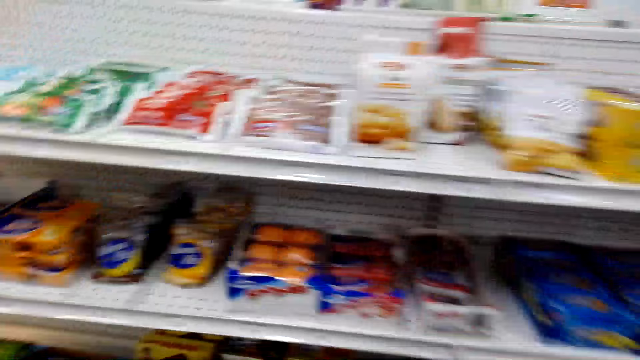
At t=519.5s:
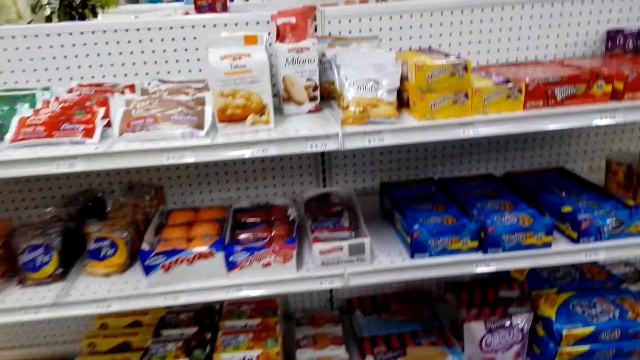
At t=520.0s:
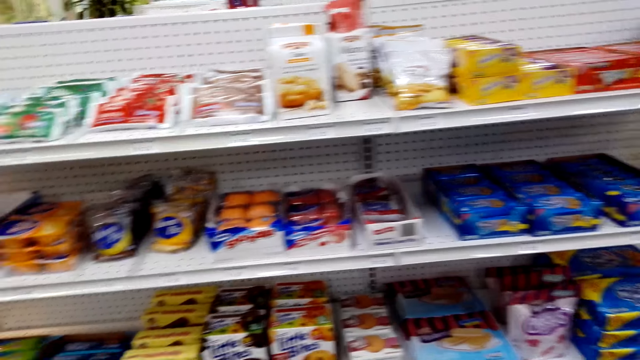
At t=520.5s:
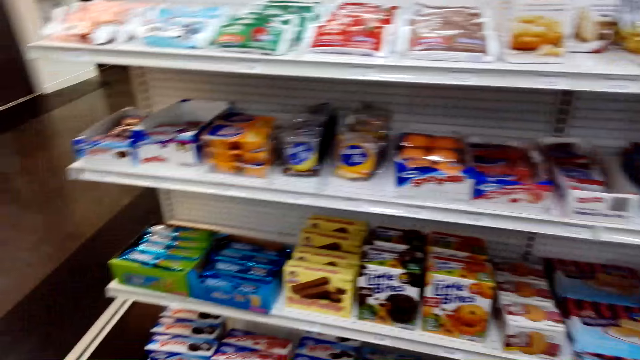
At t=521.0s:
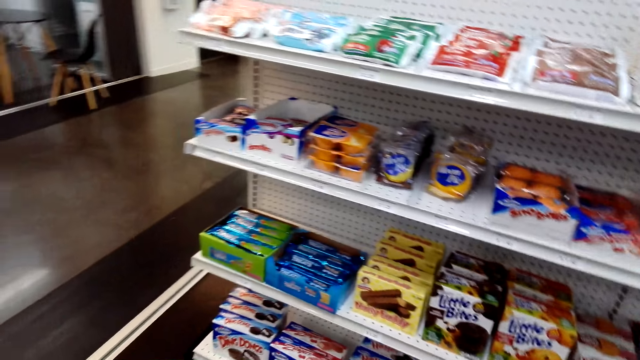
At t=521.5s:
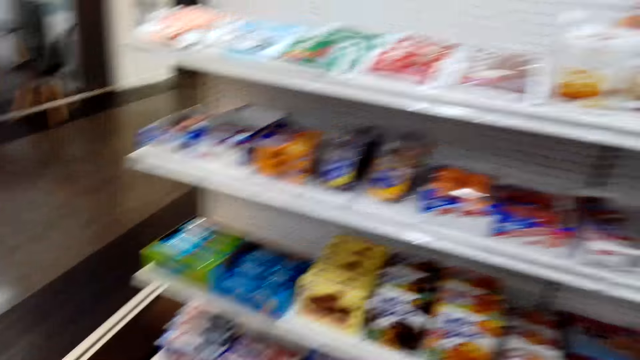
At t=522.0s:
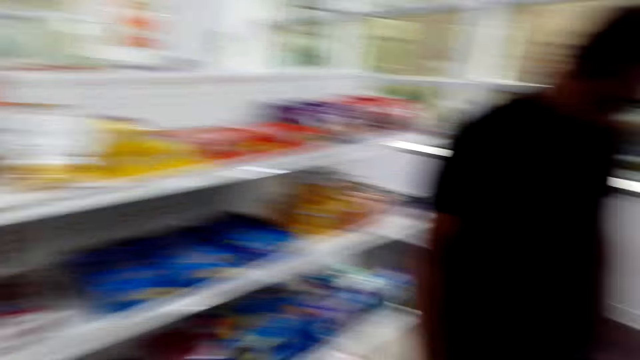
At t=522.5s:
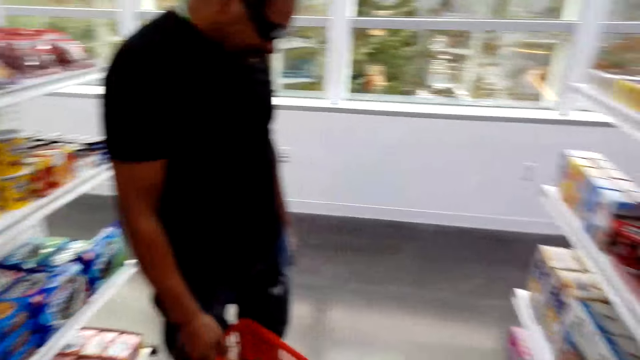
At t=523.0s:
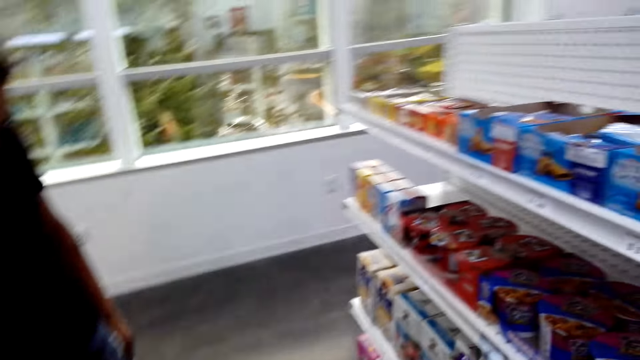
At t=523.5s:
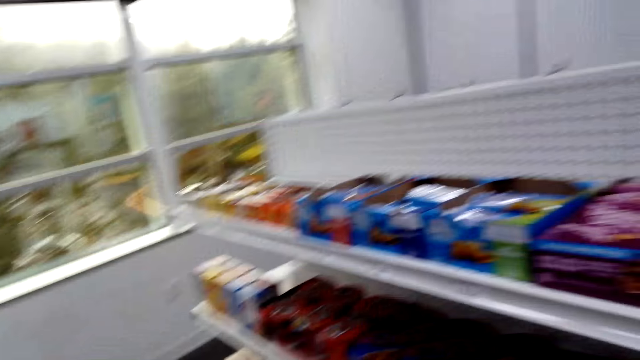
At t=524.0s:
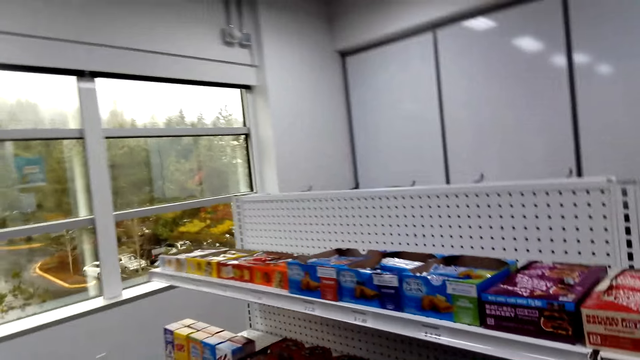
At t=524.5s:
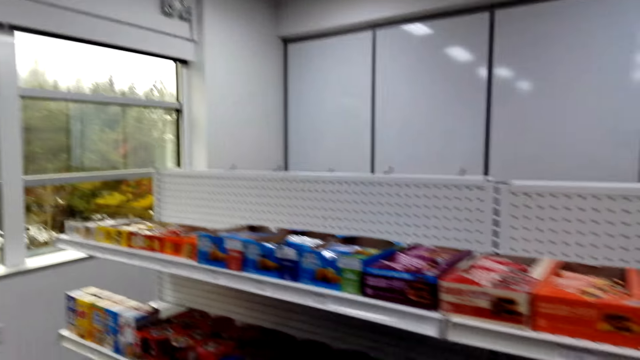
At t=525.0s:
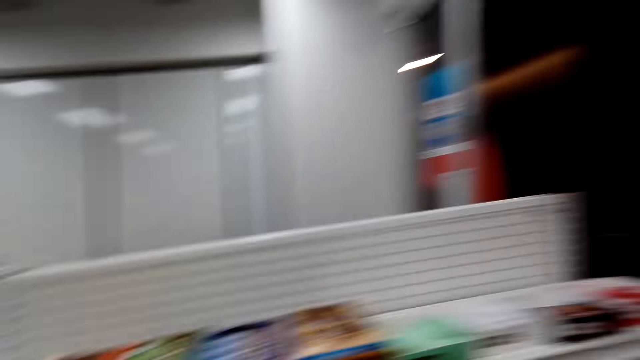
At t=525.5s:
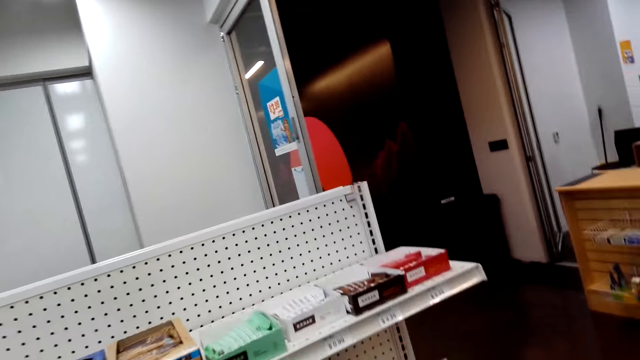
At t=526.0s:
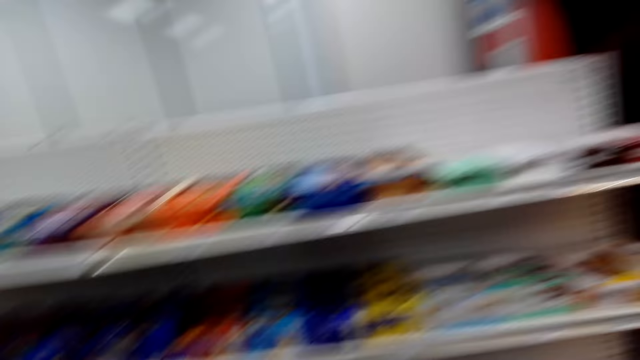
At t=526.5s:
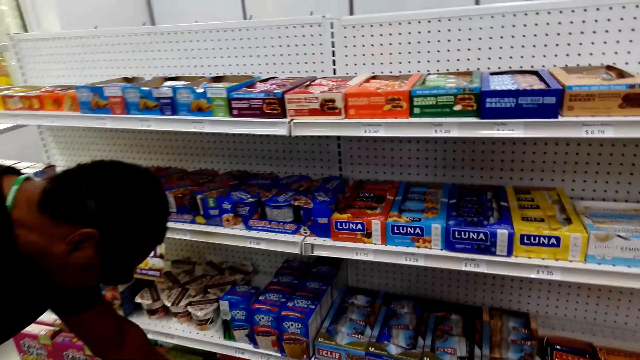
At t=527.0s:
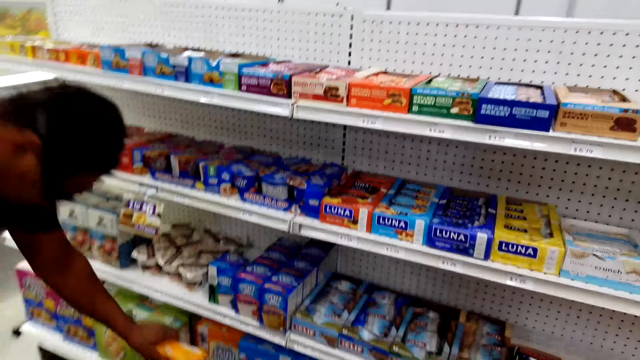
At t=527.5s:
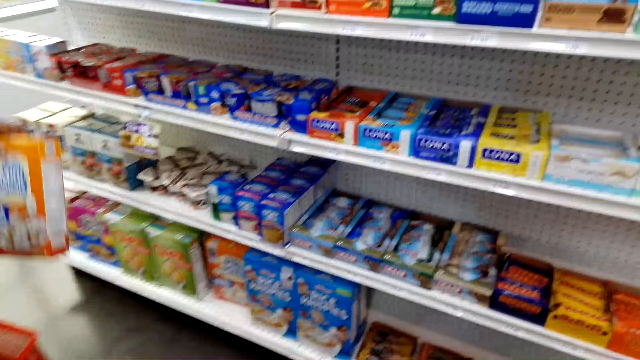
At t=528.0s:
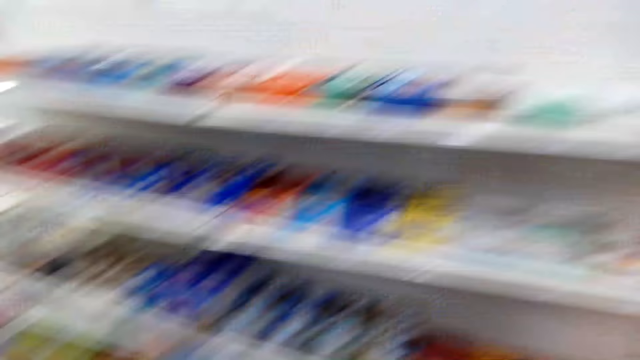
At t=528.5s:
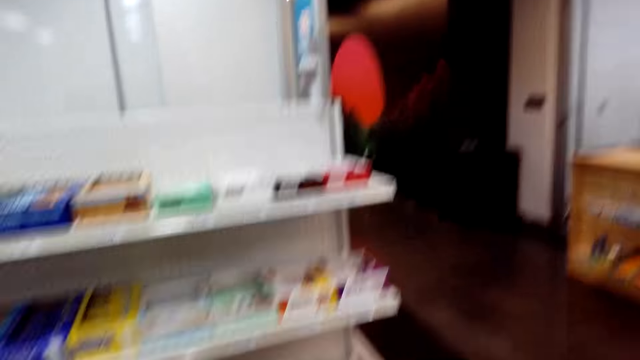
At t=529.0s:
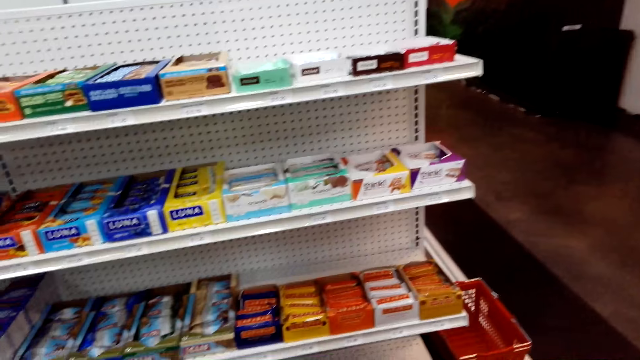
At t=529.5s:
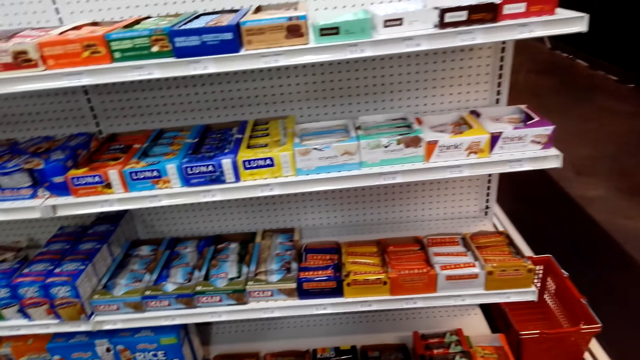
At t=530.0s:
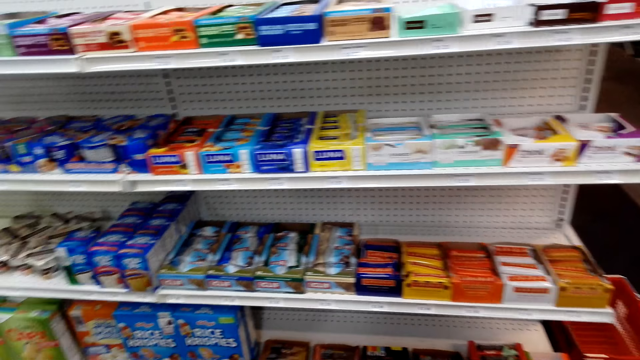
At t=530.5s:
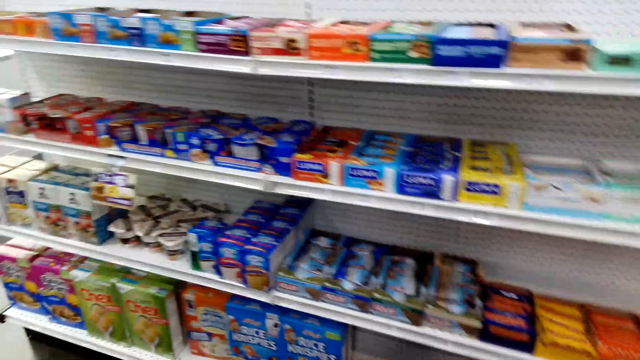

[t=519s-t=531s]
The camera wearer looks around the room. A man picks up a packet from the shelf. The camera wearer looks around.

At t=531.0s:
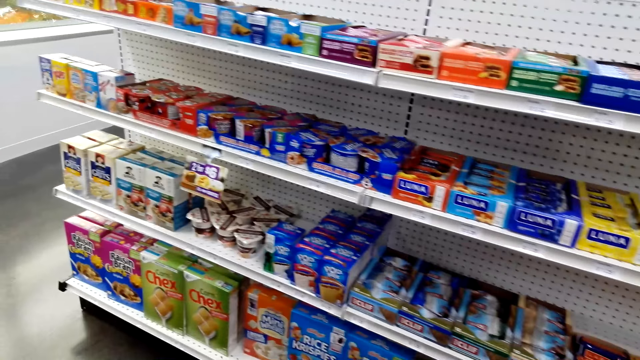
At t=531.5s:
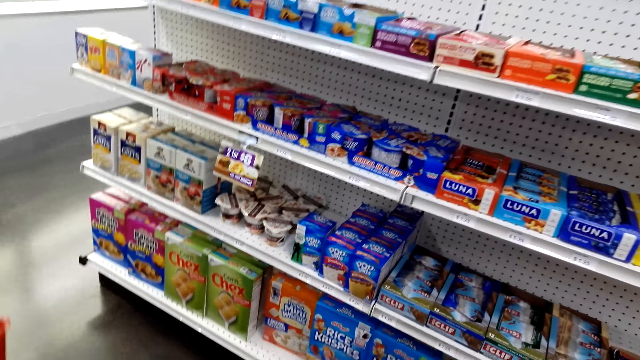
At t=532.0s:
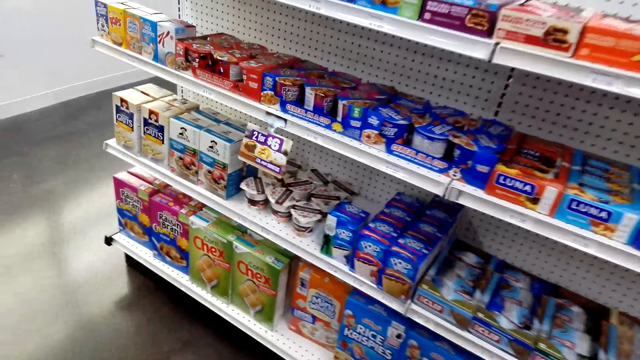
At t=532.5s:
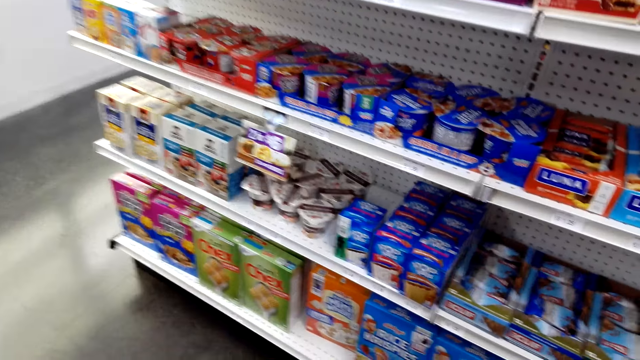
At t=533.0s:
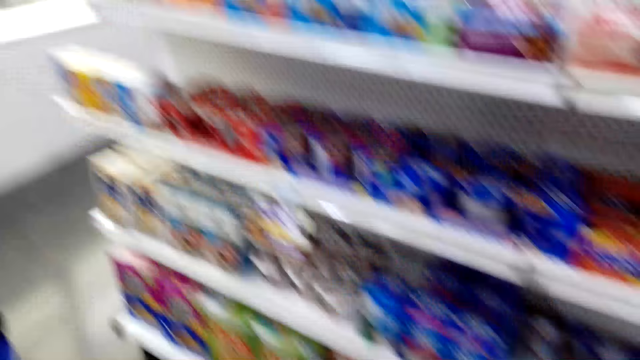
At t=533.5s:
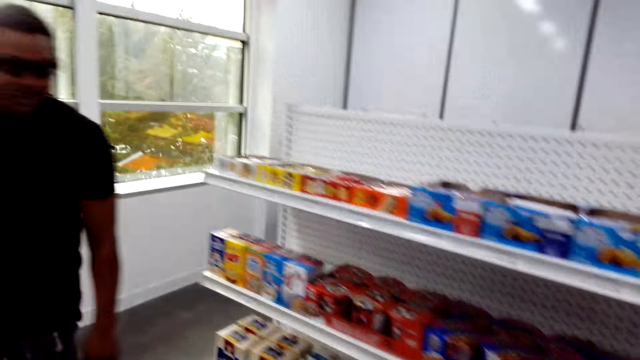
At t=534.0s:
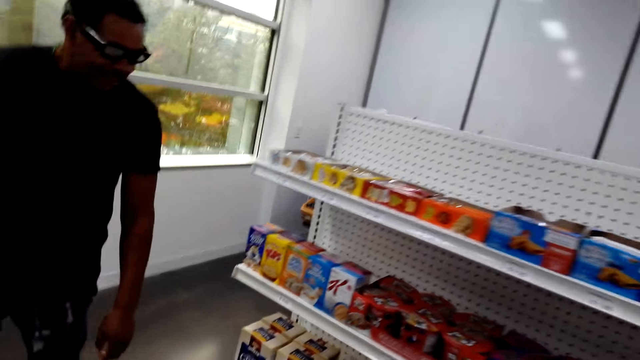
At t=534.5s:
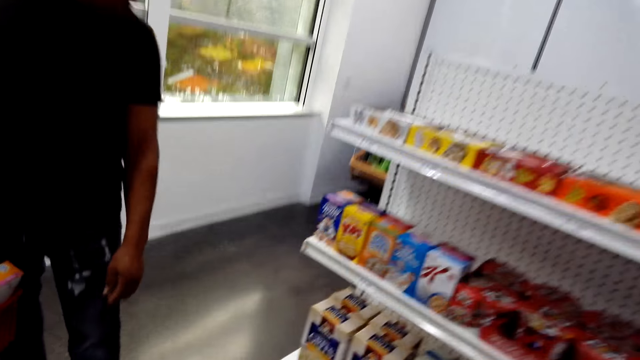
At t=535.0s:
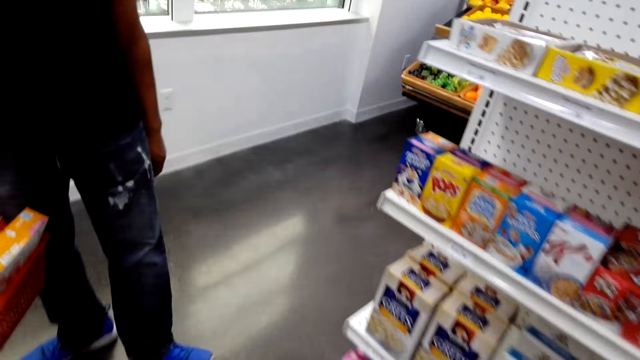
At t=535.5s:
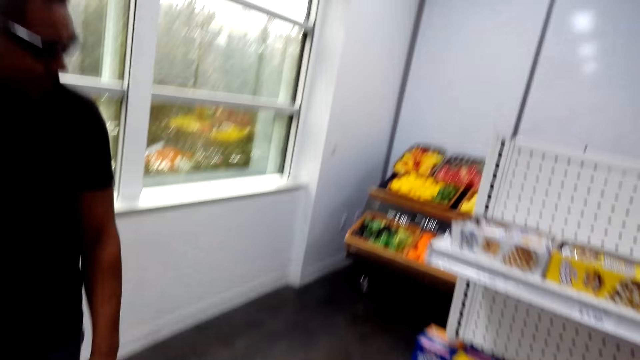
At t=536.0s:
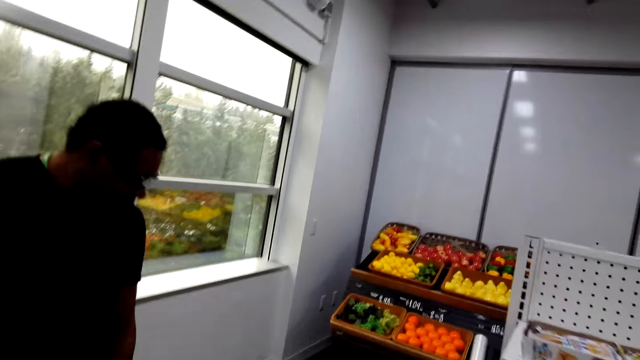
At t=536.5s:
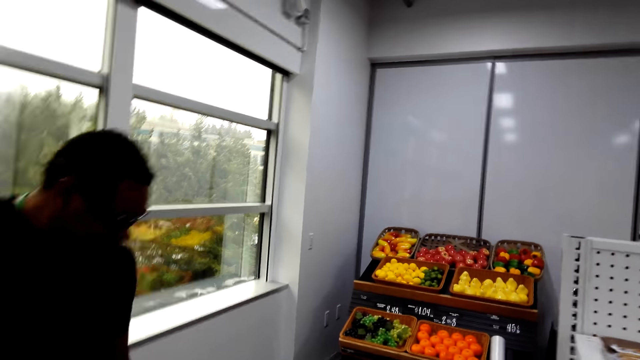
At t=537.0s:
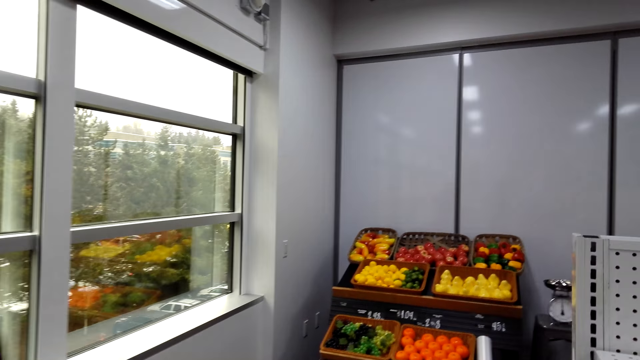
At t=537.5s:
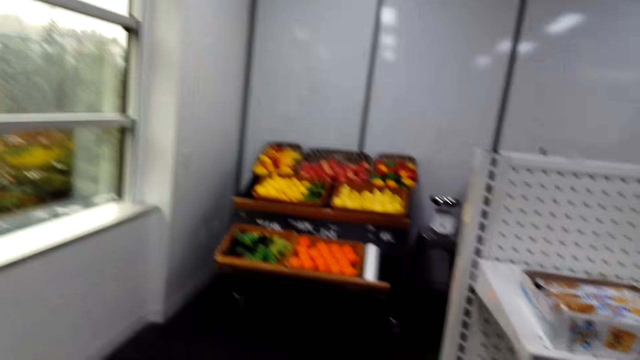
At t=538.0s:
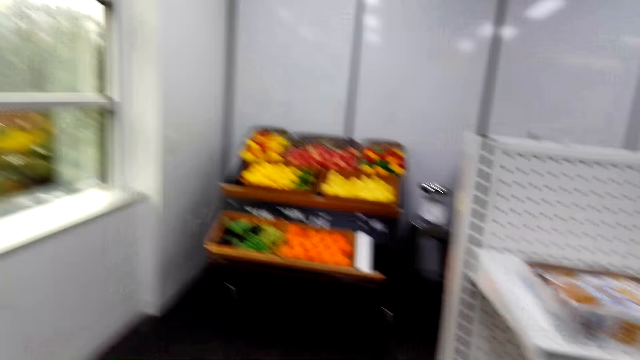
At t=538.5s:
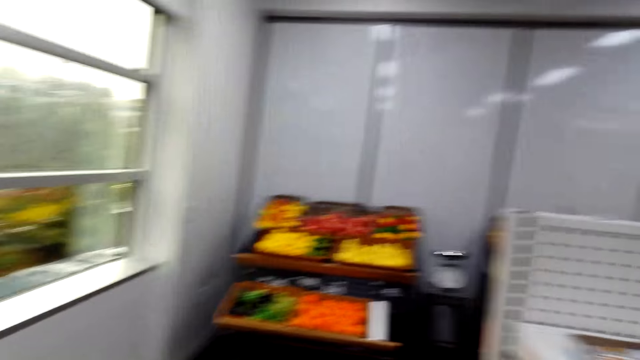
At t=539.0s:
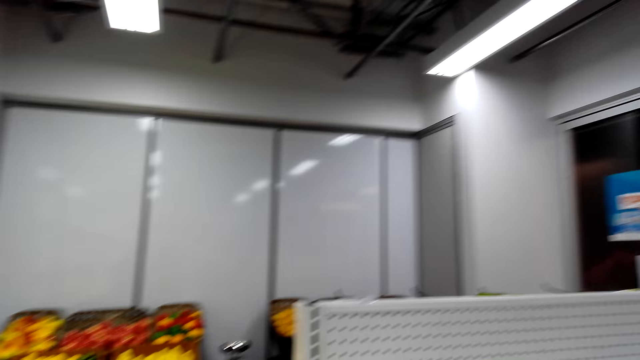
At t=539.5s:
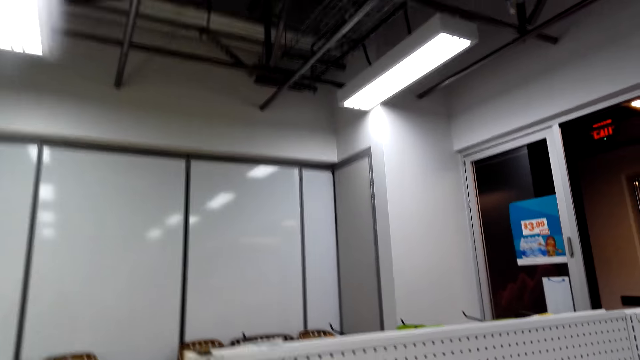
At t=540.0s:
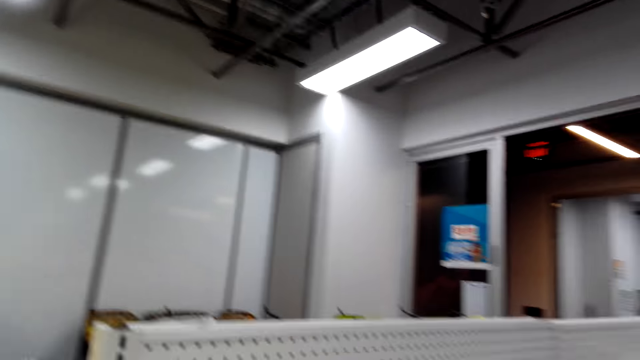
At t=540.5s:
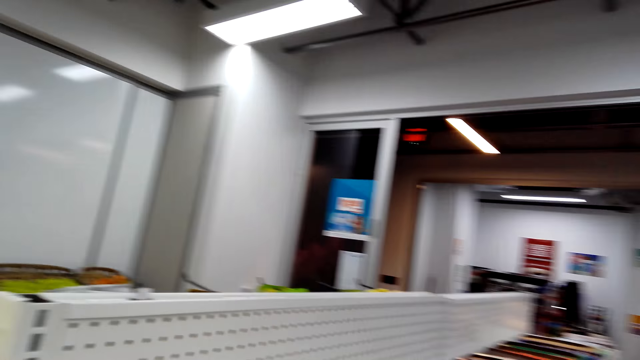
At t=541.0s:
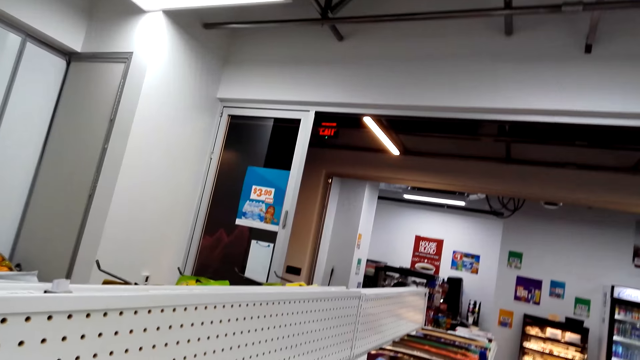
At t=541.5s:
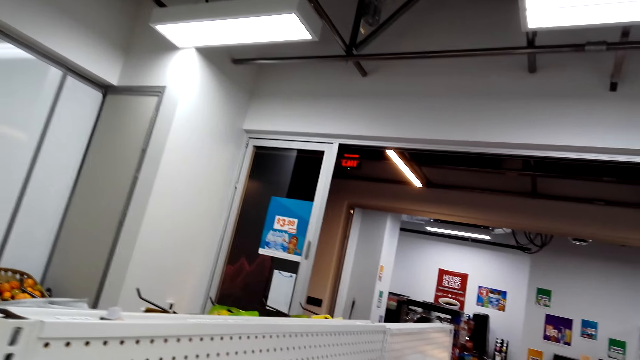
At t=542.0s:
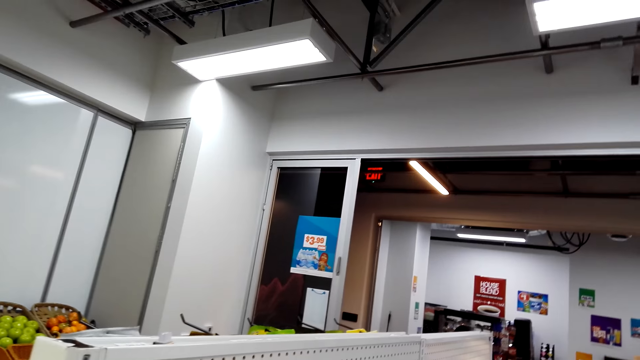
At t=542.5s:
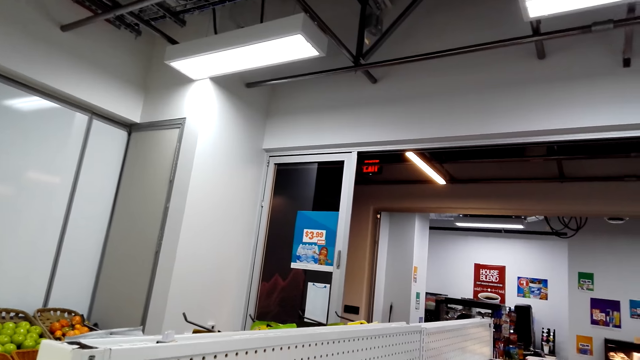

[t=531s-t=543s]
The camera wearer stares at the shelf. They walk around the room.
